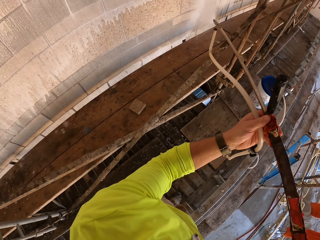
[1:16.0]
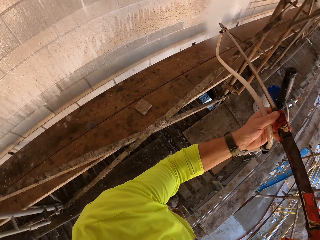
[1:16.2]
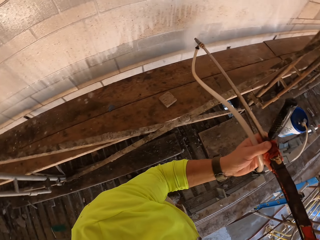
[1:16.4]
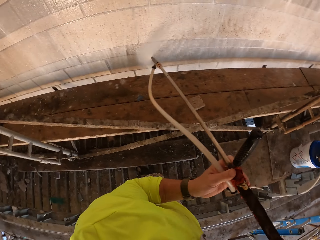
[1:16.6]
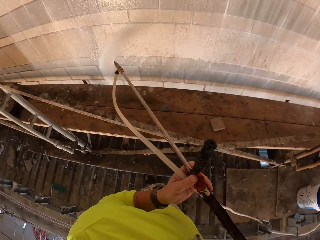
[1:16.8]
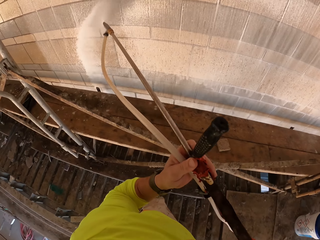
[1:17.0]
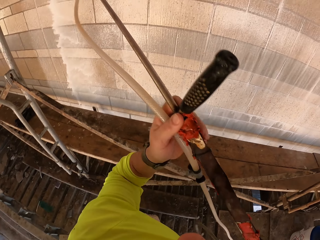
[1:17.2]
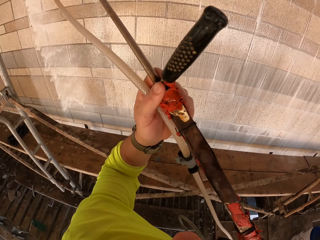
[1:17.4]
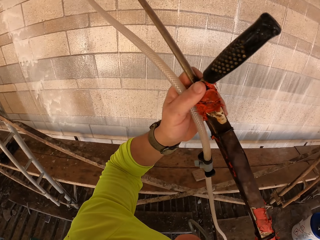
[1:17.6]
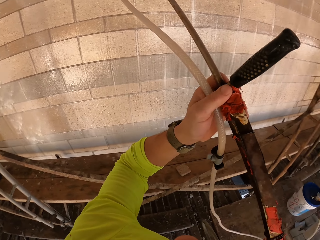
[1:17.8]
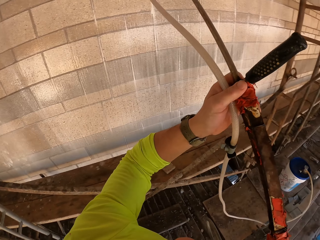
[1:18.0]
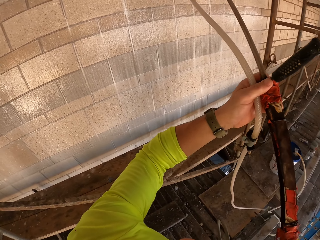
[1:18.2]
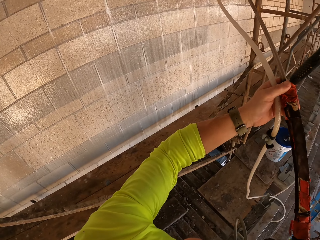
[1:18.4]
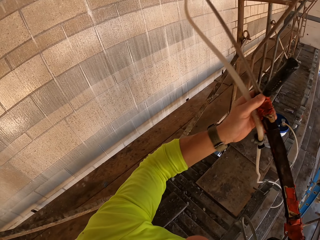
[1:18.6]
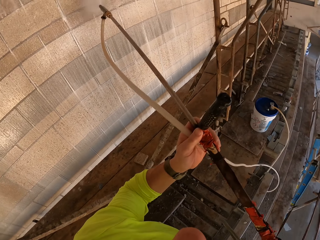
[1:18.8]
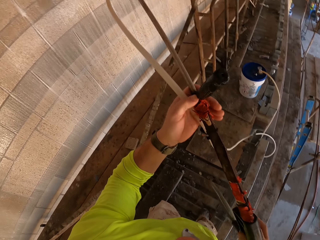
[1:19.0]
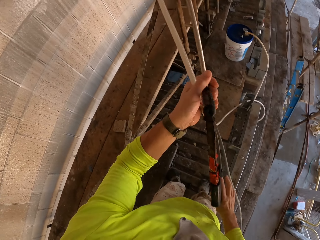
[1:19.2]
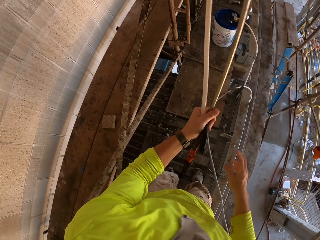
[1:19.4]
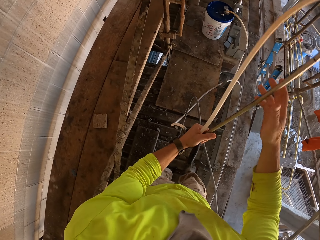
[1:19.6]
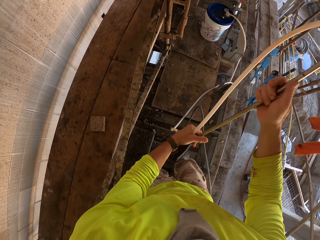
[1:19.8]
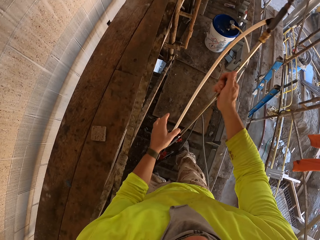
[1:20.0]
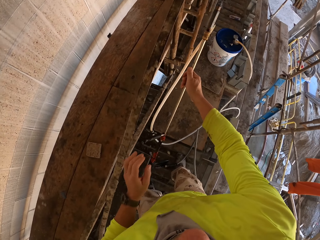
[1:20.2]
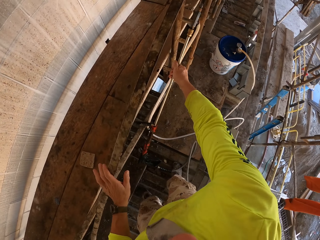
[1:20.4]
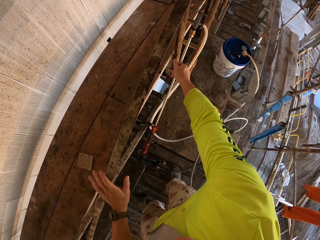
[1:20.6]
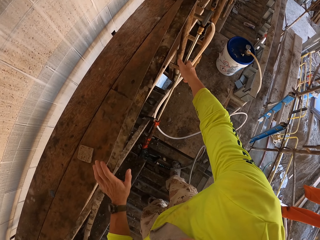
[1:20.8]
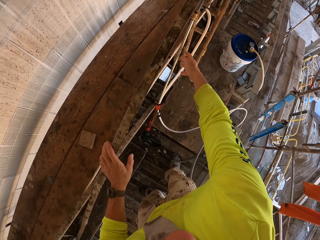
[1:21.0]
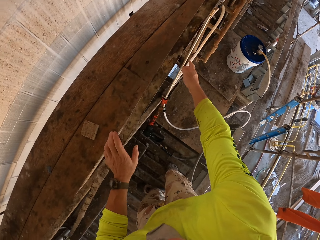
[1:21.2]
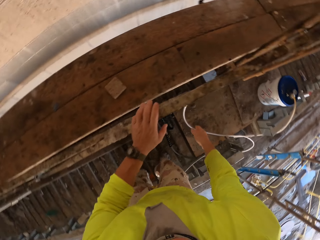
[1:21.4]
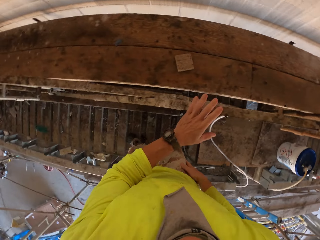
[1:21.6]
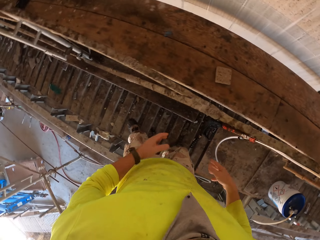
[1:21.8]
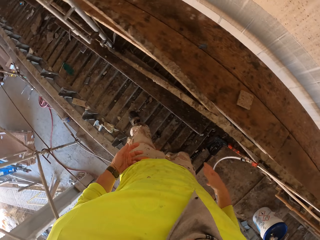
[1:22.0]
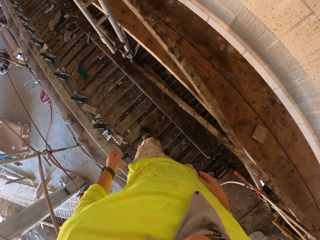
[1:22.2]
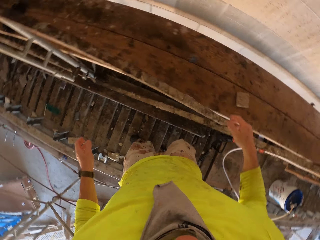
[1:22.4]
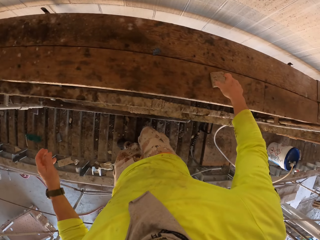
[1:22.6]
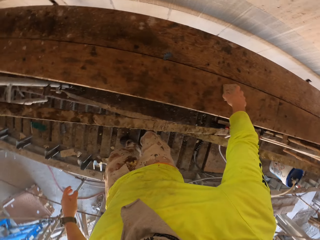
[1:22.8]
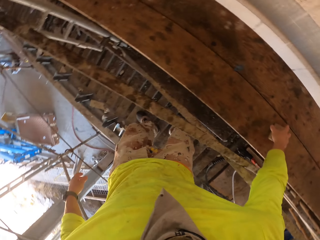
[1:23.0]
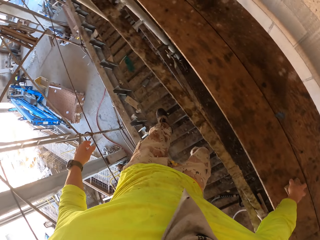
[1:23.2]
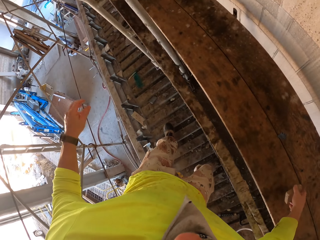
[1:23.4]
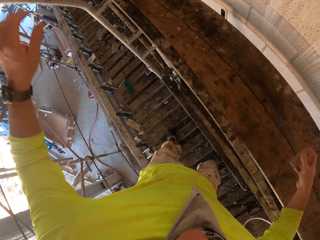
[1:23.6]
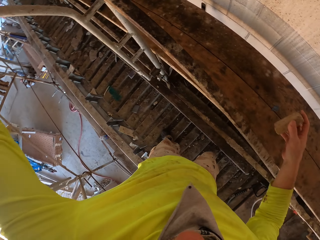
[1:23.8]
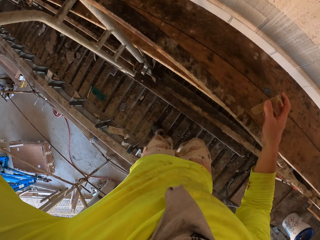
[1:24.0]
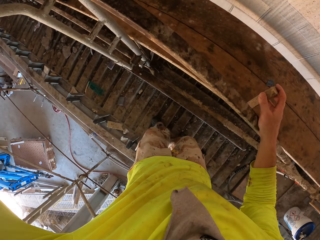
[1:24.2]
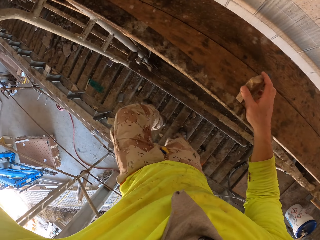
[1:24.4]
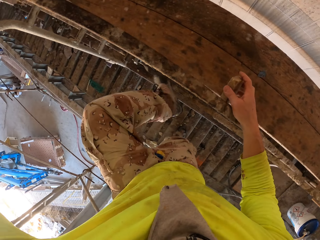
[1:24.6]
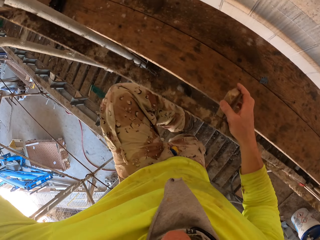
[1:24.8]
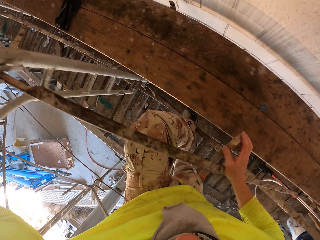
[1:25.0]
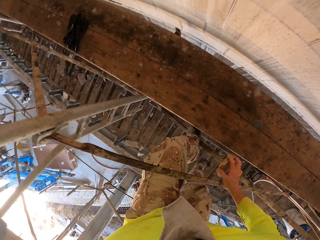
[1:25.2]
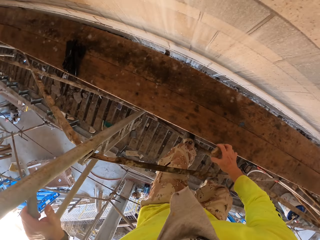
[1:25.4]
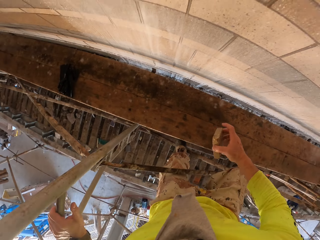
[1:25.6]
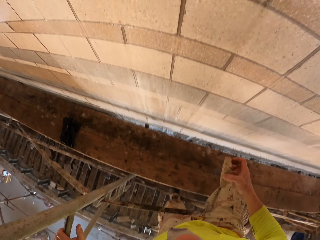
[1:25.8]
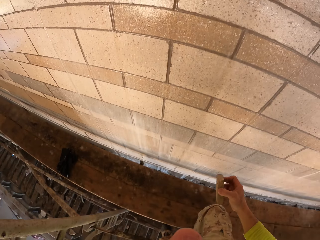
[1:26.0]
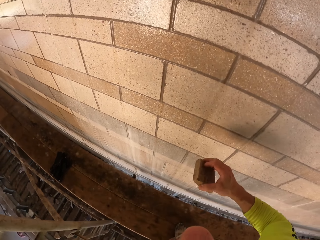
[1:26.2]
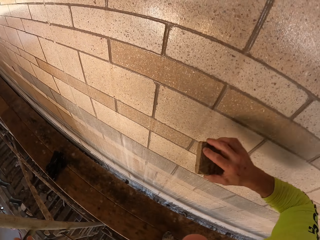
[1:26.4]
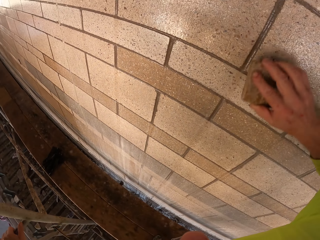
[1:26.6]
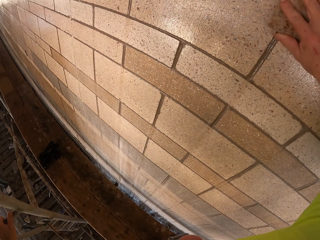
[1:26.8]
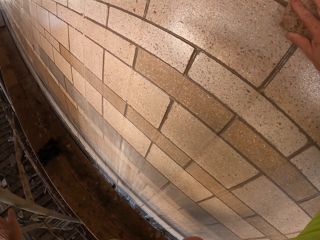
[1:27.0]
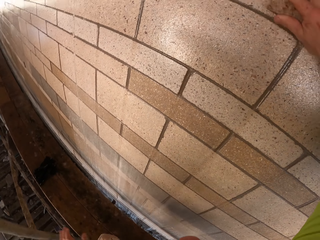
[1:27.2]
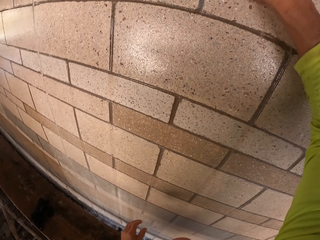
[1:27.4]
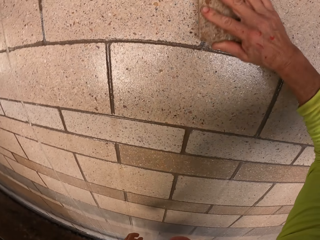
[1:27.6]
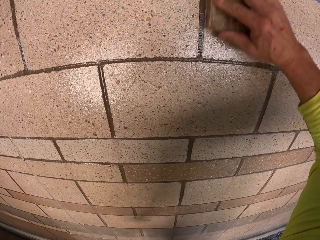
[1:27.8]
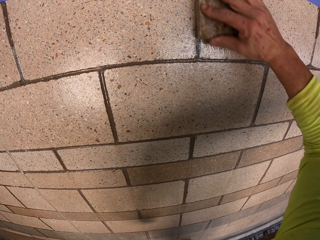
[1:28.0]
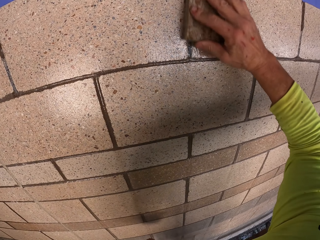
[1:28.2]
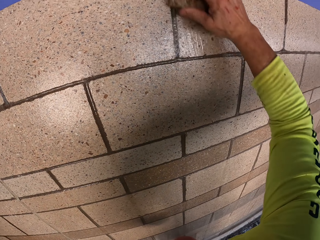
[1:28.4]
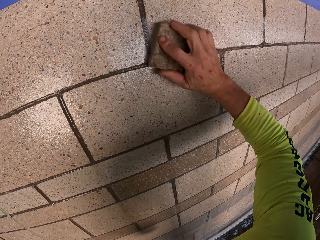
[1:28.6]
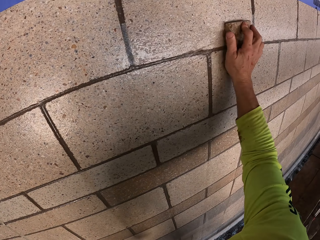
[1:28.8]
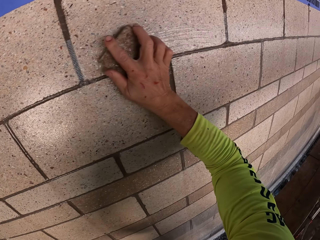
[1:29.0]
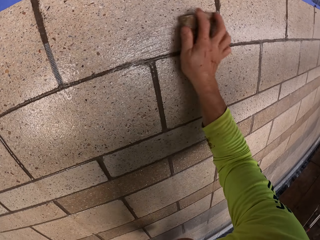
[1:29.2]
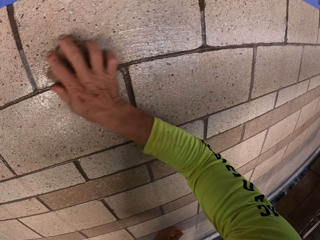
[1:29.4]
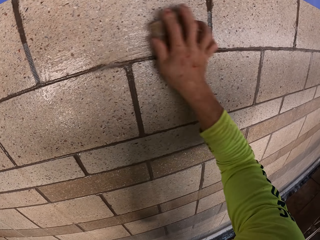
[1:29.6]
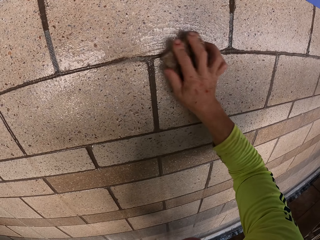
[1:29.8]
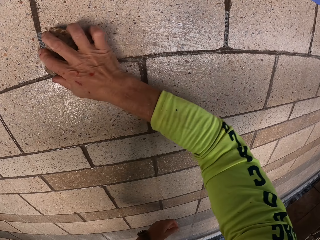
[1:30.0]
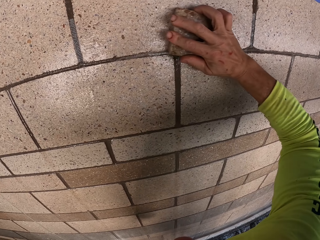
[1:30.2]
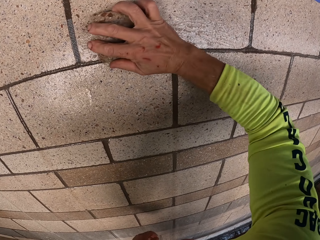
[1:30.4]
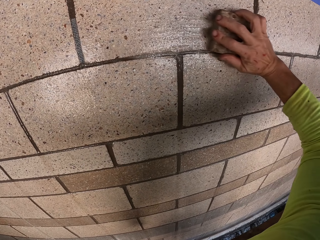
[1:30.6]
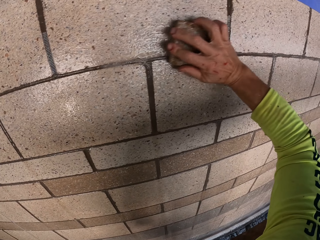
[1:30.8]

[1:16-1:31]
The camera wearer puts the stirrup spray on the scaffold. They turn to the side. They take the scrubber off the scaffold. They hold the scrubber. They climb up the scaffold. They scrub the wall with the scrubber.

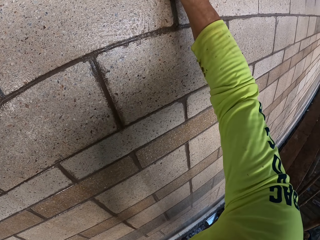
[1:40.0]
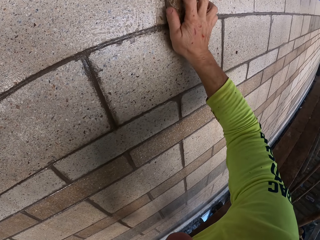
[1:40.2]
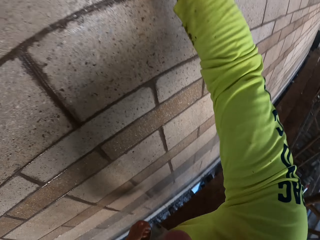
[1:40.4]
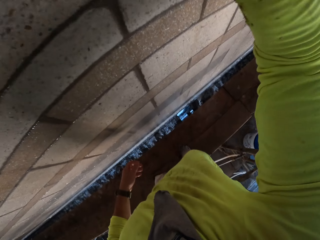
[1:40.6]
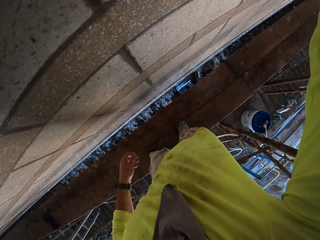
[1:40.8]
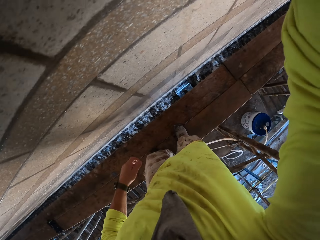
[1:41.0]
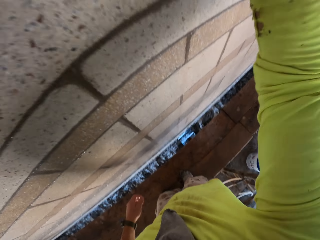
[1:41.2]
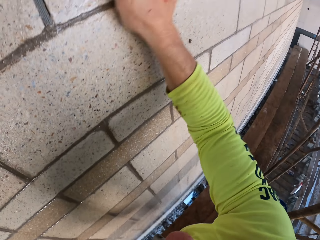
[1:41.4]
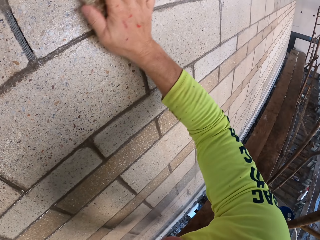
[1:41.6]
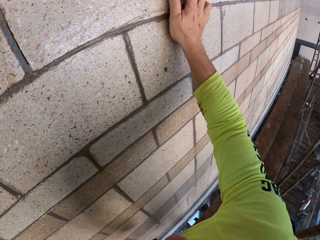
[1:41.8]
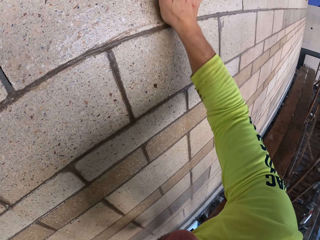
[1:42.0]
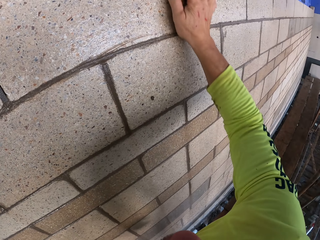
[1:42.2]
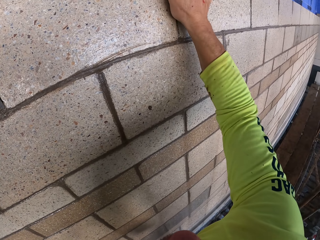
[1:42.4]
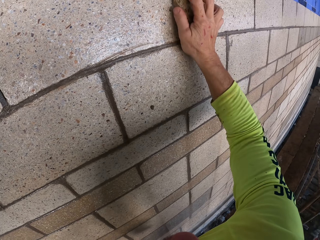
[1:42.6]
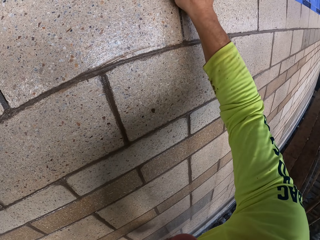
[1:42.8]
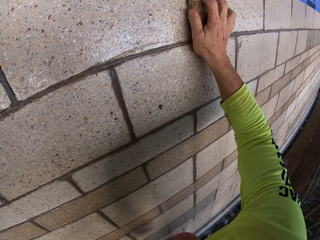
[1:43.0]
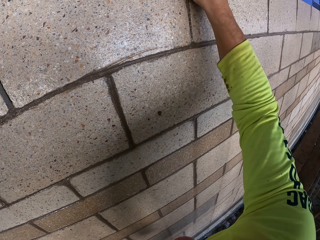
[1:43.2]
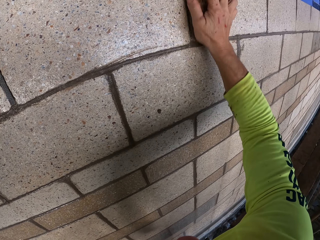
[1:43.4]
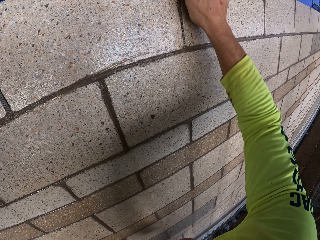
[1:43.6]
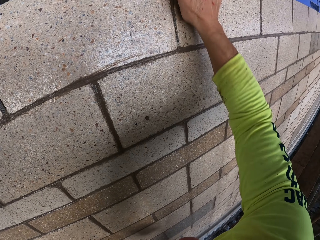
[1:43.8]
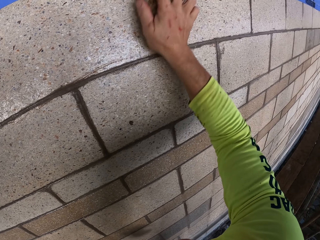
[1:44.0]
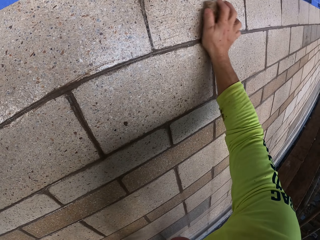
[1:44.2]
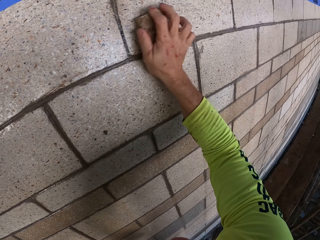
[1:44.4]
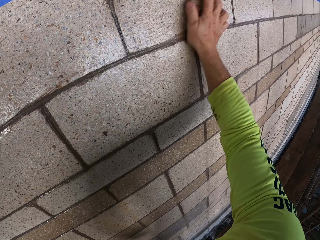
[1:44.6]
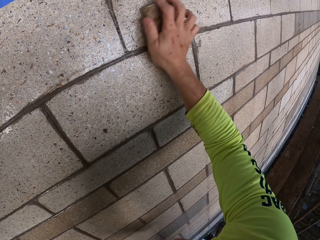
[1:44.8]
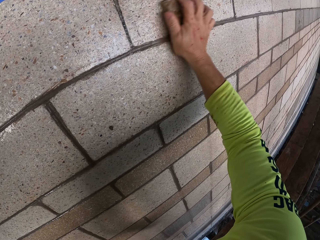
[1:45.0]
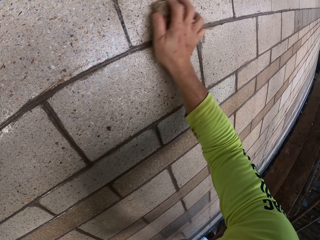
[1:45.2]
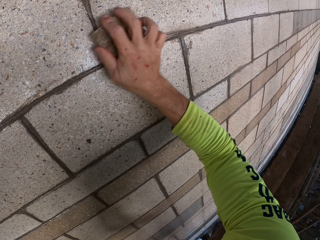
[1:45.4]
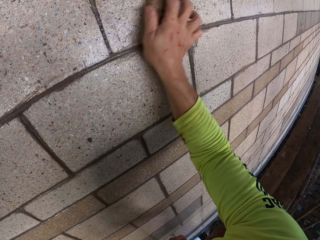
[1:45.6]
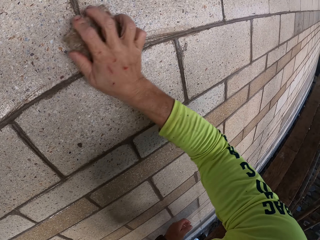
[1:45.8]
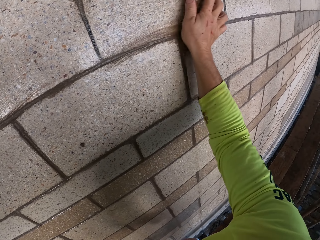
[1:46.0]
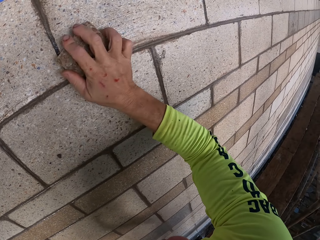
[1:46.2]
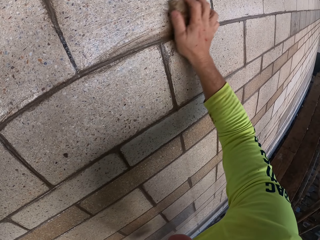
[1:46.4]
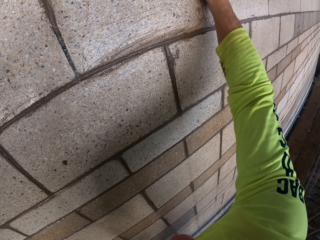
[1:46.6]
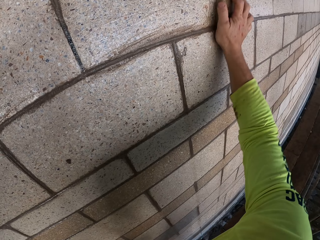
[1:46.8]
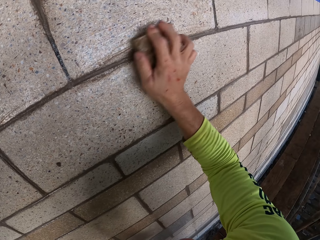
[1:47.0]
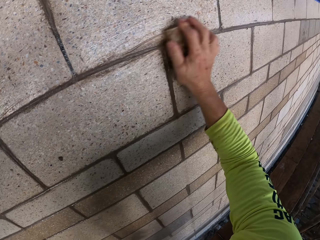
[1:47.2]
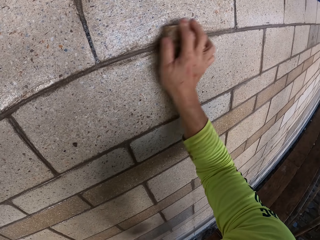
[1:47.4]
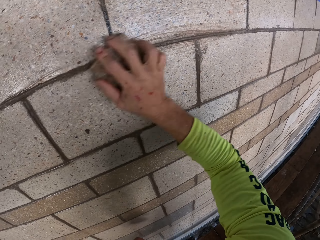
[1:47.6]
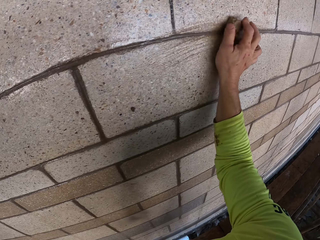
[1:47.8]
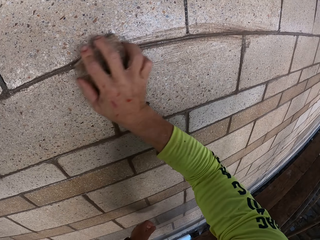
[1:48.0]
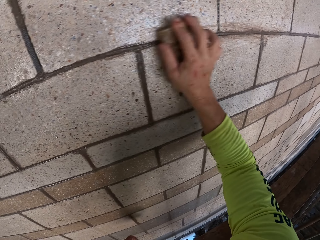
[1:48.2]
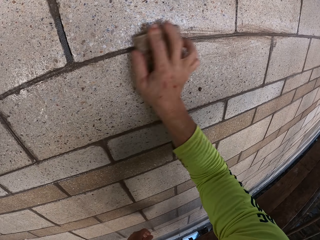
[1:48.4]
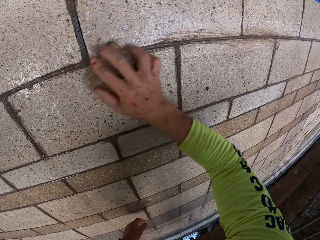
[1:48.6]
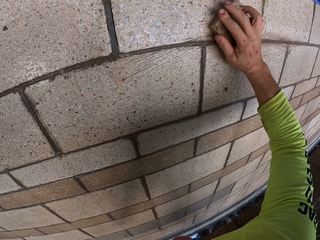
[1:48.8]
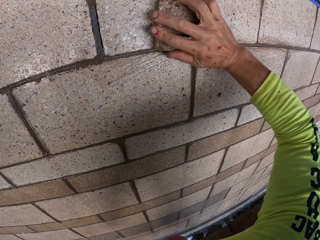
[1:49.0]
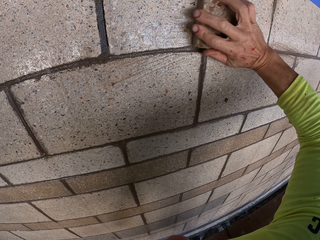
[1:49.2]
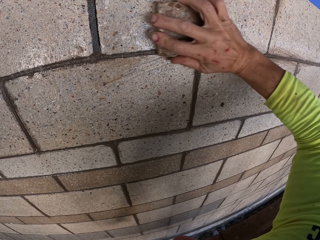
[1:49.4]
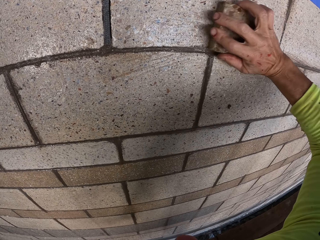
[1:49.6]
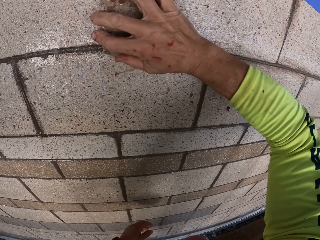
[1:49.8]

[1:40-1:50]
The camera wearer turns to the side. They scrub a wall with a scrubber.
